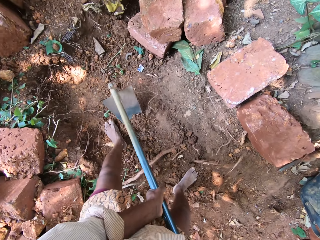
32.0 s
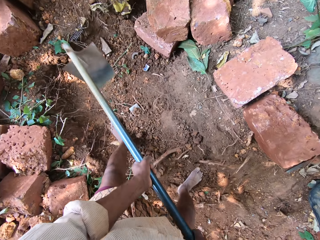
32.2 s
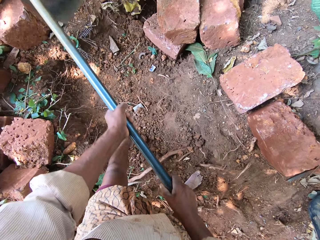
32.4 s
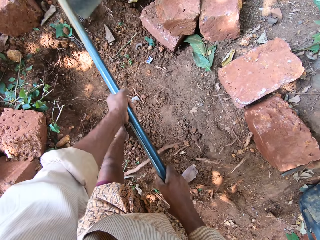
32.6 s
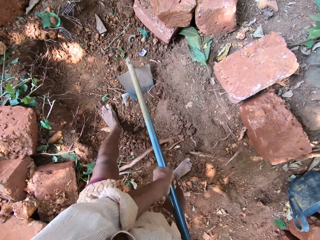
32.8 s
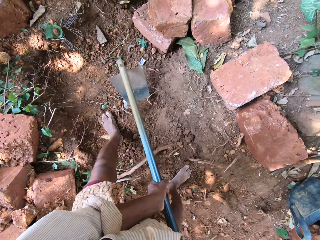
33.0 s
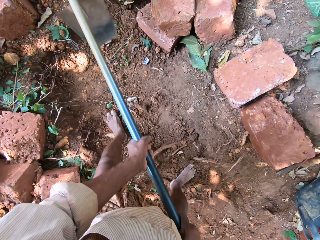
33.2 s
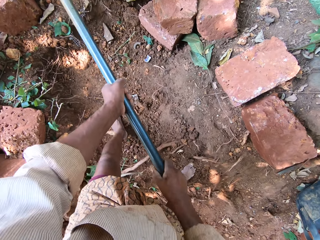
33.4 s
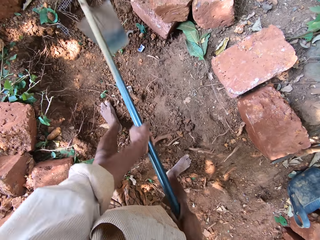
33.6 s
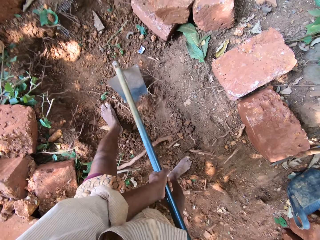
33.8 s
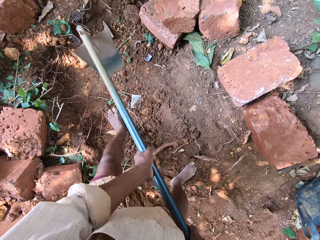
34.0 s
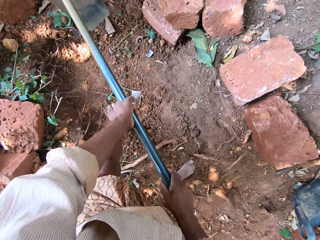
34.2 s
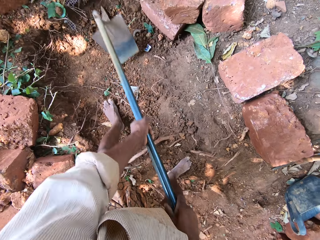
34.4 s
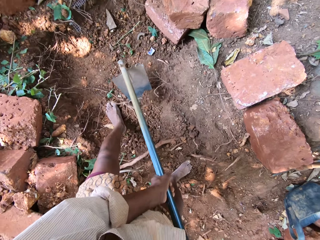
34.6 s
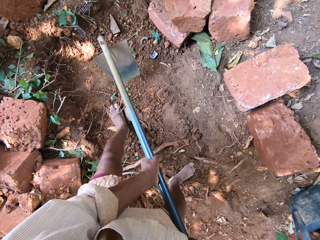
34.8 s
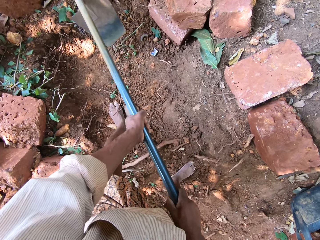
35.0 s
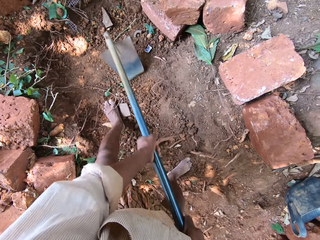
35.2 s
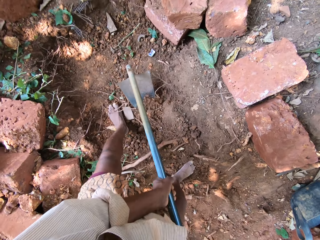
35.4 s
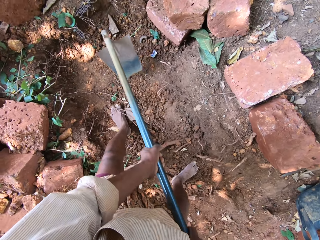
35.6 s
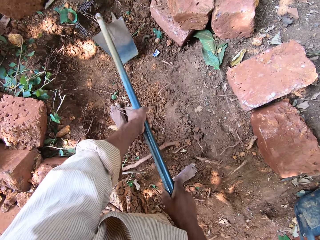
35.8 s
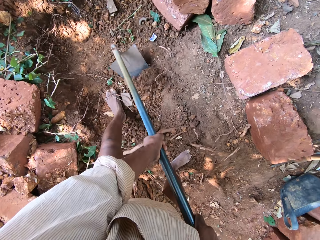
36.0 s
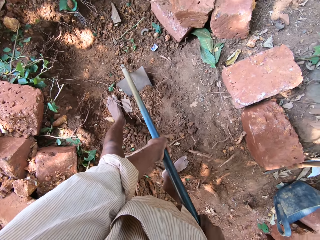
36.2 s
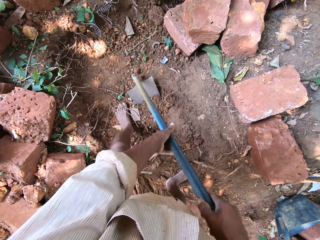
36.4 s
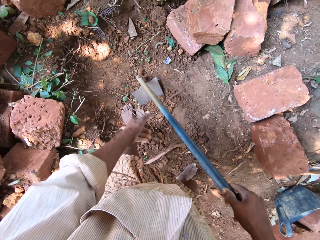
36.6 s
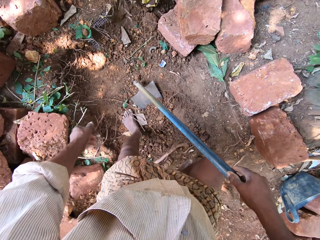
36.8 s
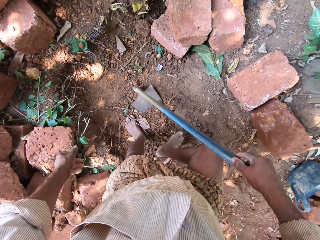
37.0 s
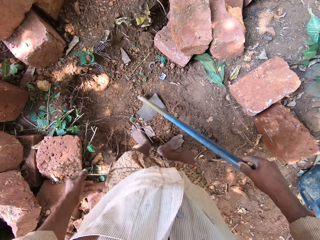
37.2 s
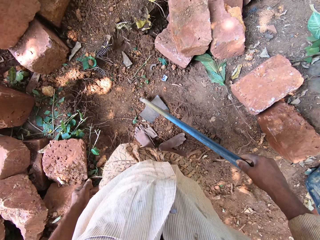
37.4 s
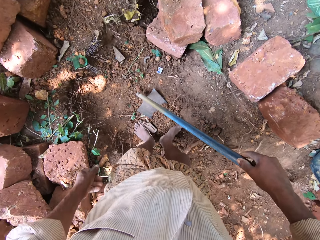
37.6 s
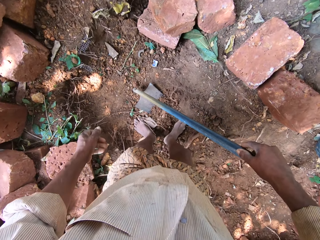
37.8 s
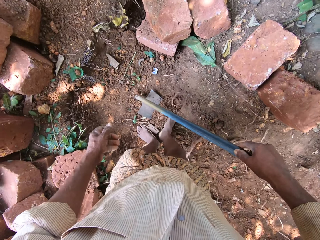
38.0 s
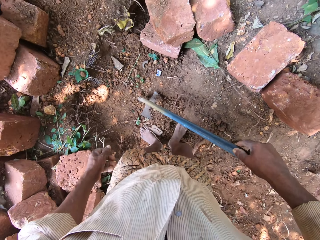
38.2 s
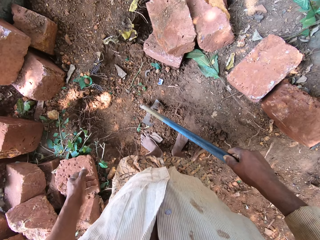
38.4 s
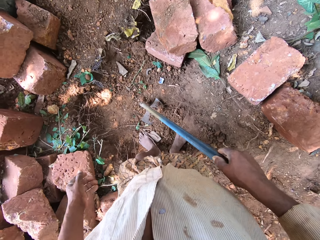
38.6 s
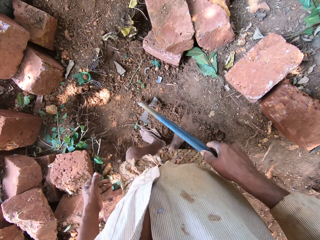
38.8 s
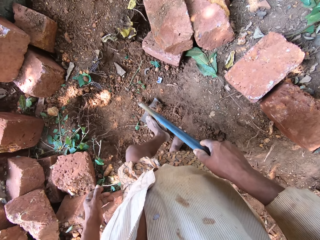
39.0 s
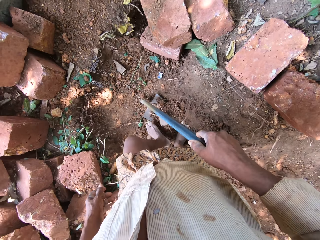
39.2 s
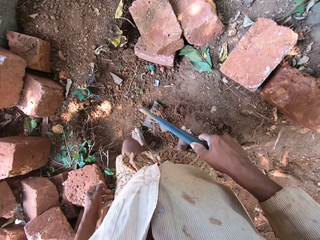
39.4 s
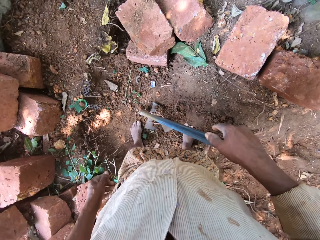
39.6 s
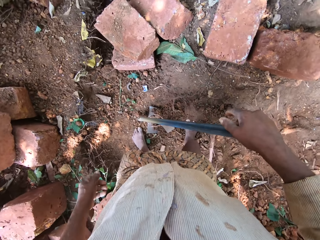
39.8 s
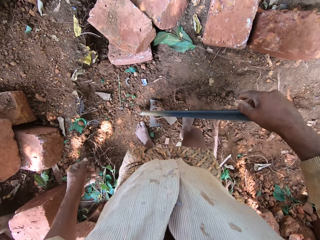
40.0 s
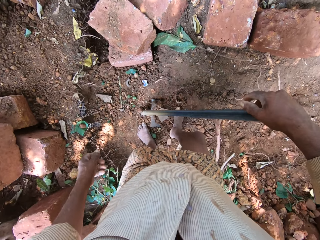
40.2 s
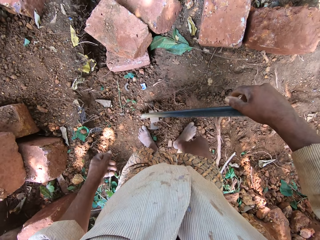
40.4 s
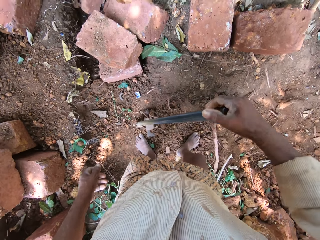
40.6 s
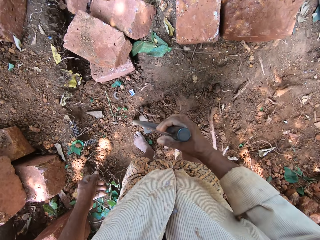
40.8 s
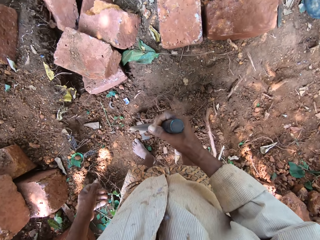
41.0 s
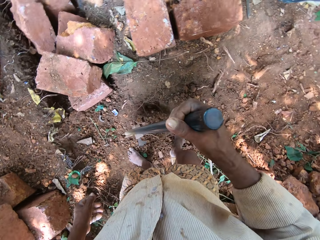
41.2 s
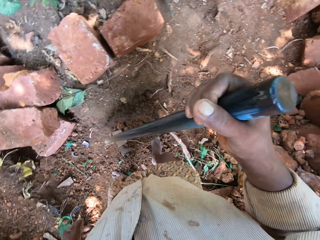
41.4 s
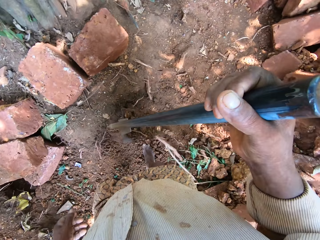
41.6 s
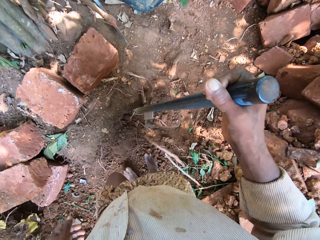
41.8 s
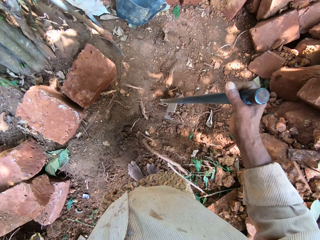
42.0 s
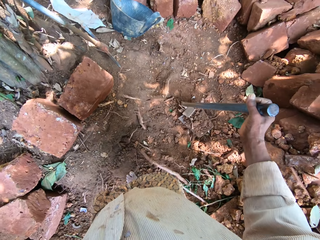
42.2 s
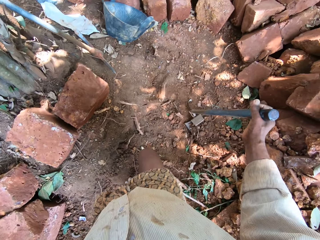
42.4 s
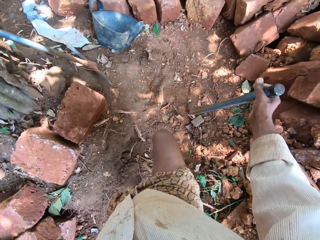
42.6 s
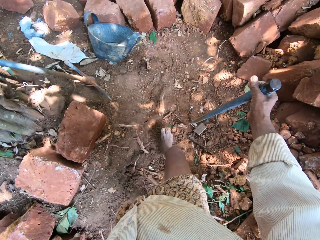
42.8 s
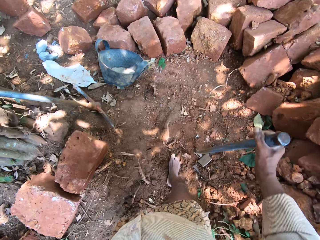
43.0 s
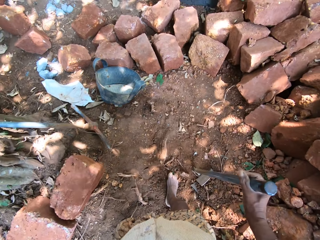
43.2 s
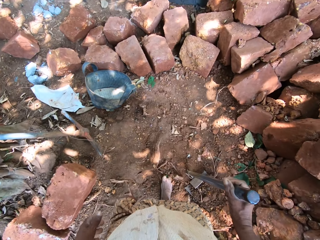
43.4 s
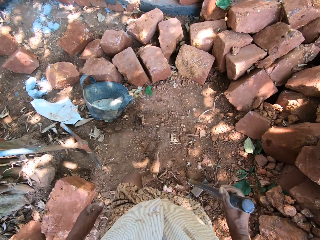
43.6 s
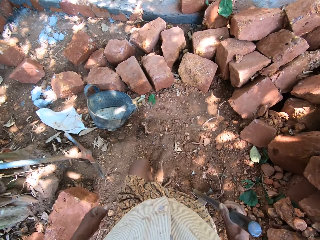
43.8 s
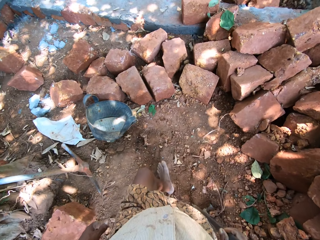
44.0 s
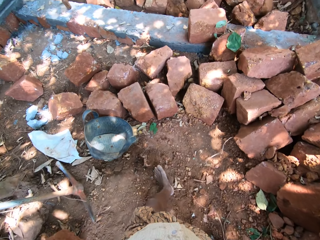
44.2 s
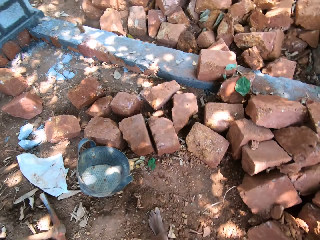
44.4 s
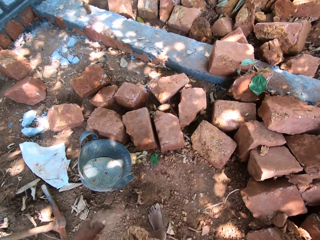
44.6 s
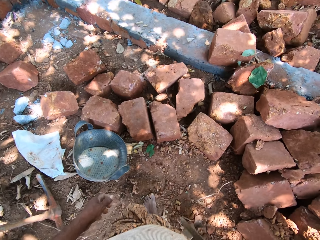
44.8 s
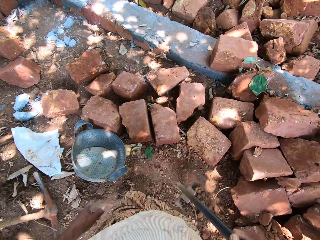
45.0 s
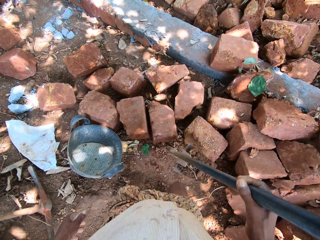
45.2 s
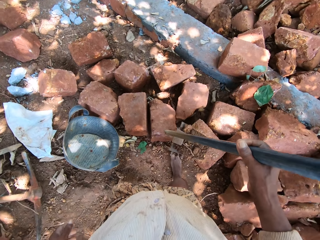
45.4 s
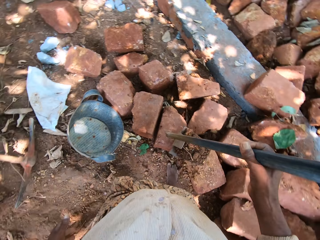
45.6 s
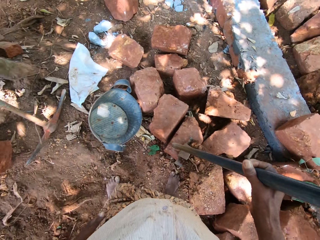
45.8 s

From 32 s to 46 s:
The camera wearer holds the hoe with his right hand. He kicks the soil on the hoe with his right leg. He looks around. He kicks the soil on the hoe with his left leg. He kicks the soil on the hoe with his right leg. He carries the hoe with his right hand. He lifts the hoe. He drops the hoe on the ground with his right hand. He carries the hoe with his right hand. He walks around.

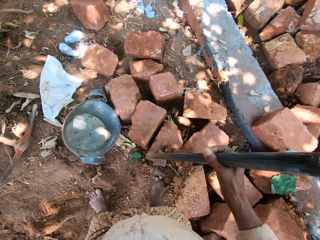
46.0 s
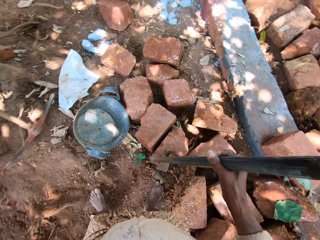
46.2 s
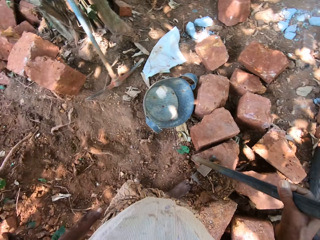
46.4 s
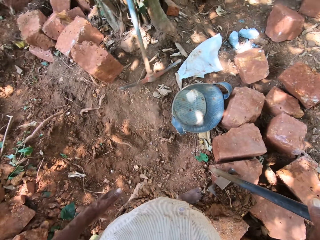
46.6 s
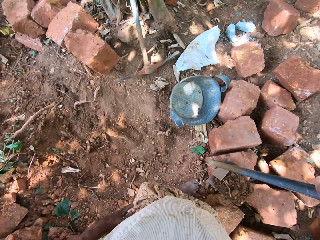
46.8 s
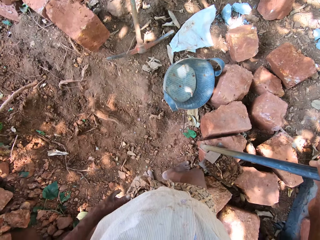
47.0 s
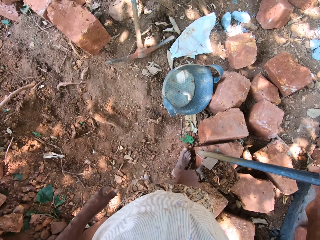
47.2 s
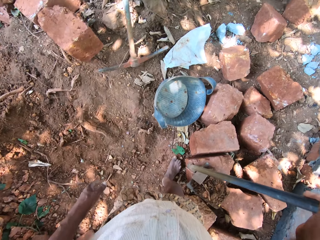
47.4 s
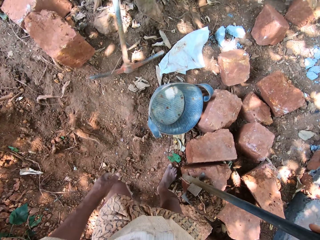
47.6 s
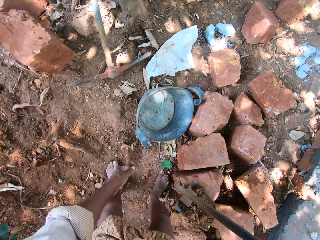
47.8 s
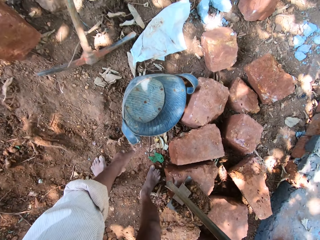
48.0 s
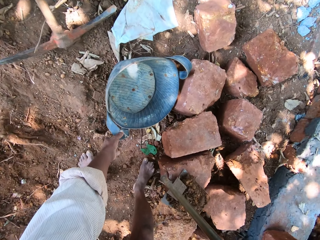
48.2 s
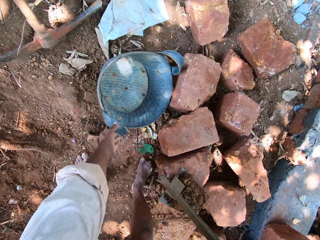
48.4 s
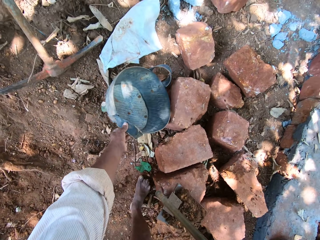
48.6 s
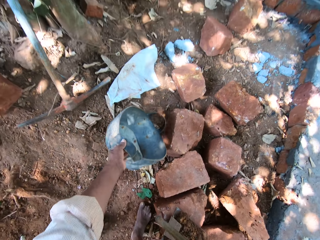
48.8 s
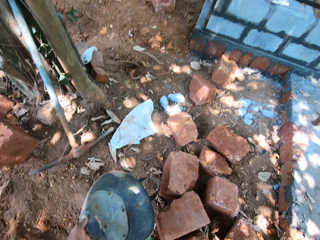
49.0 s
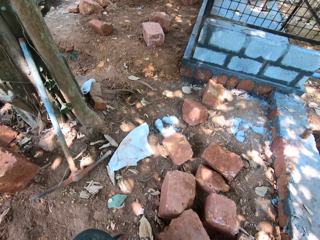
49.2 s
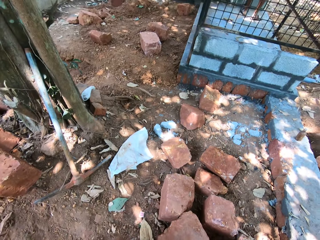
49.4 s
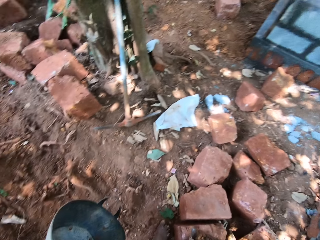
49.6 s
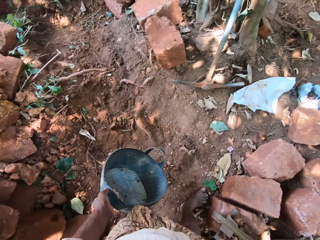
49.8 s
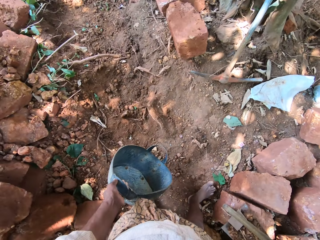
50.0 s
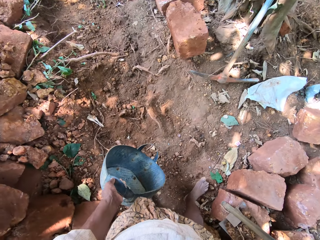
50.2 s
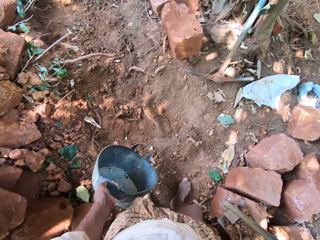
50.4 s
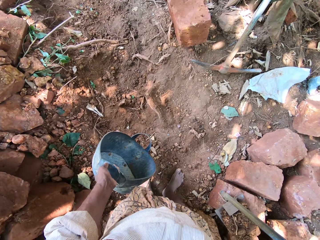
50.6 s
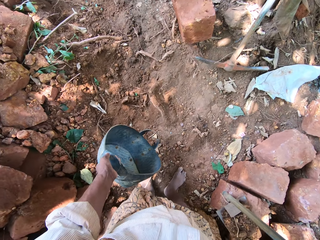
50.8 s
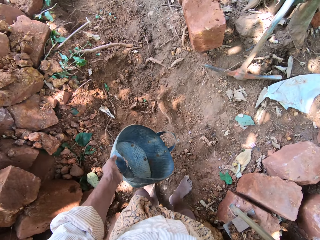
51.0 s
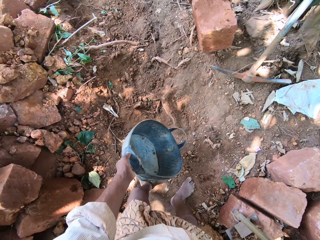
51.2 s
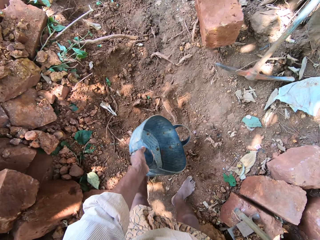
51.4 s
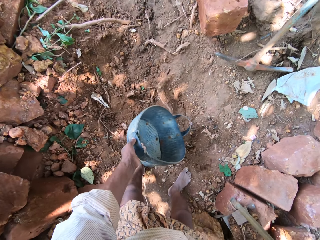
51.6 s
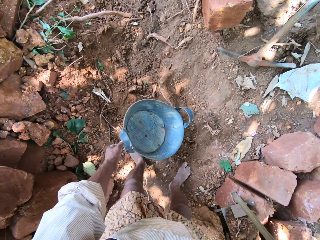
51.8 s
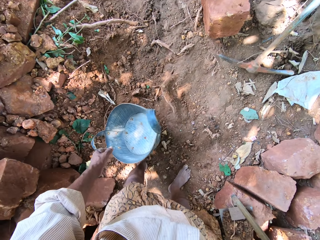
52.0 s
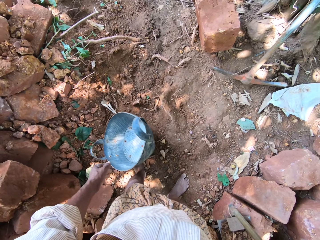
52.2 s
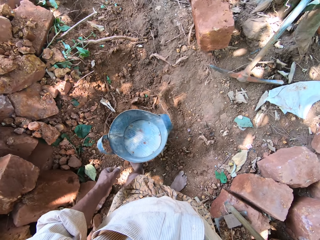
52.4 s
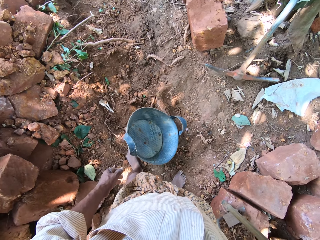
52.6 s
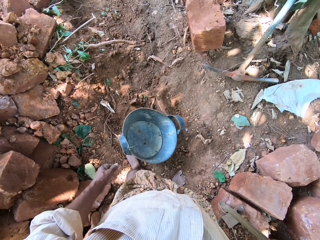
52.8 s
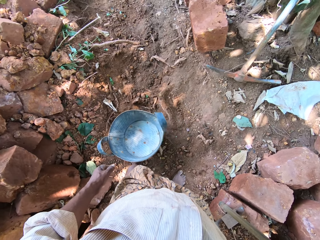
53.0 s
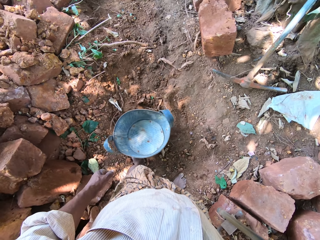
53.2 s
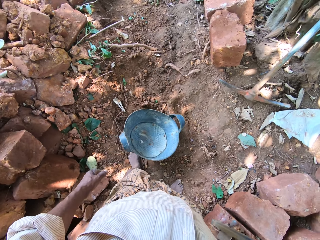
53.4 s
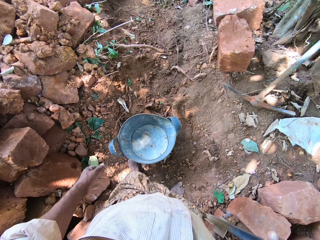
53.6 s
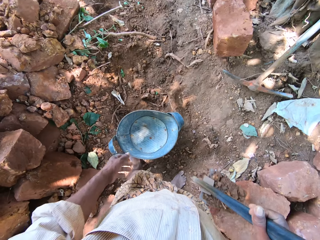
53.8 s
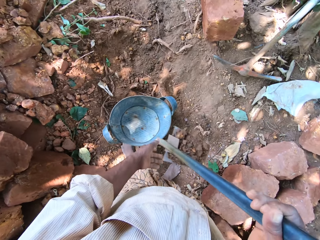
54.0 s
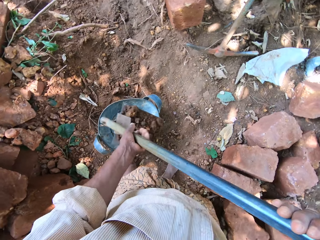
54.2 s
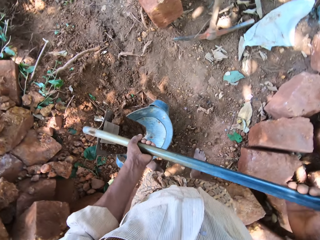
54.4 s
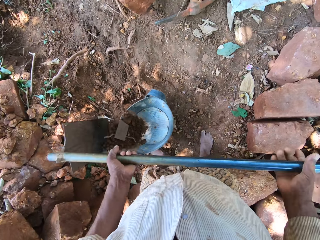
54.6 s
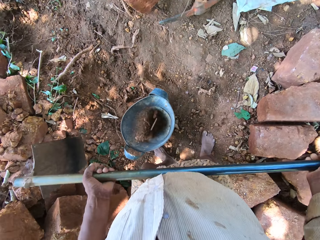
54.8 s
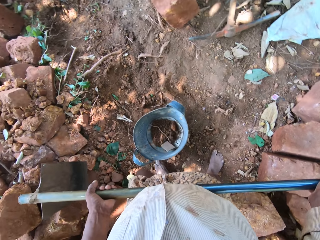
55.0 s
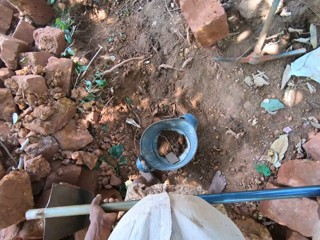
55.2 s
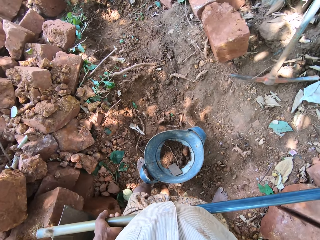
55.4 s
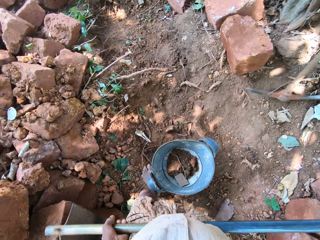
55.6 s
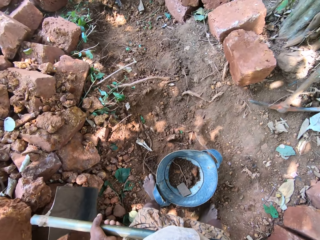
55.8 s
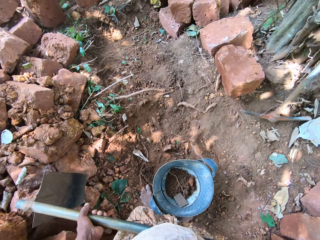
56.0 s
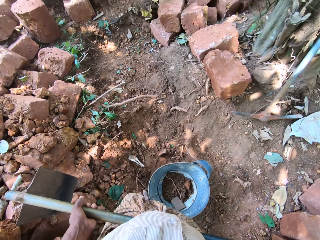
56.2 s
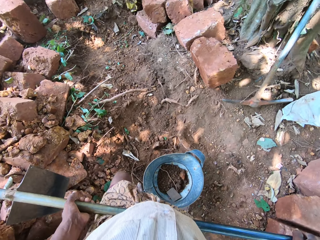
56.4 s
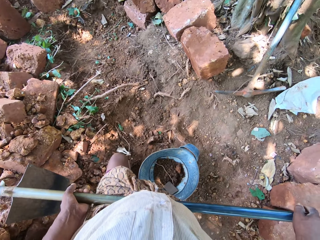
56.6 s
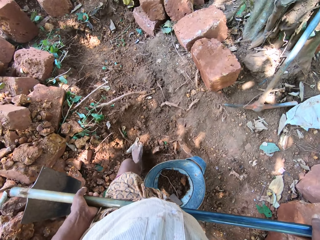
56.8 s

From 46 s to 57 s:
The camera wearer drops the hoe on a rock on the ground with his right hand. He looks around. He picks a bucket from the ground with his left hand. He looks around. He drops the bucket on the ground with his left hand. He carries the hoe with his right hand. He looks around. He pours the soil from the hoe into the bucket with both hands. He lifts the hoe.
